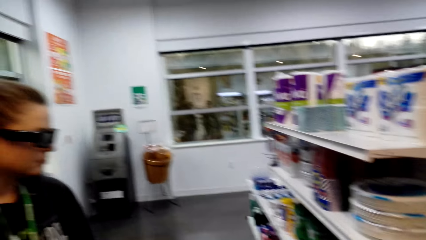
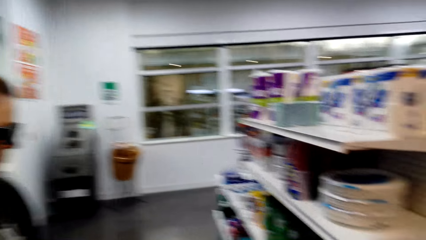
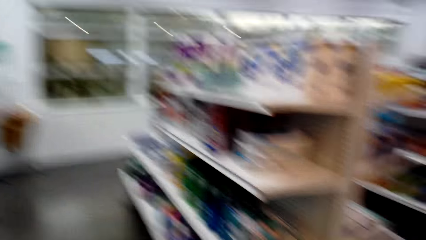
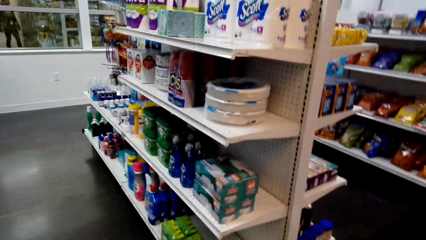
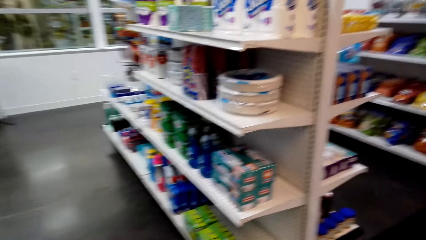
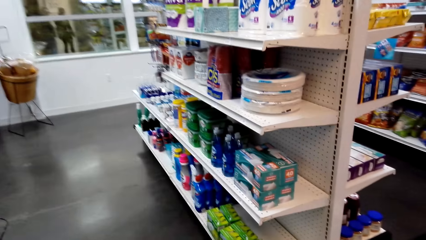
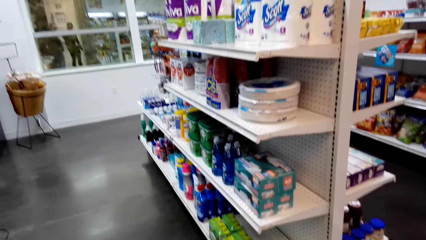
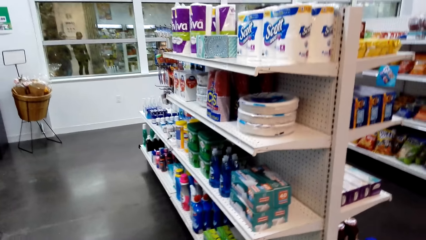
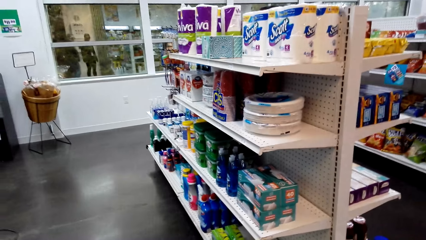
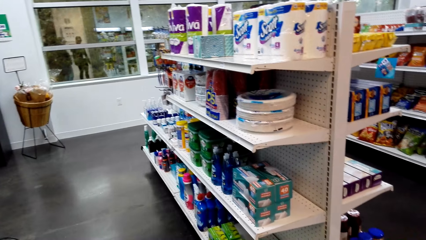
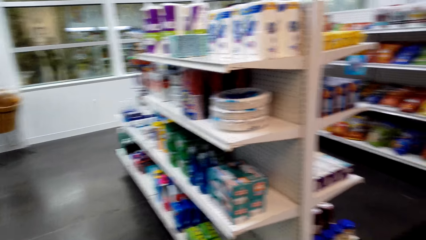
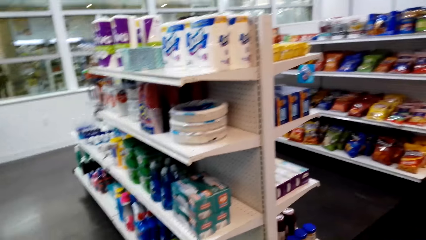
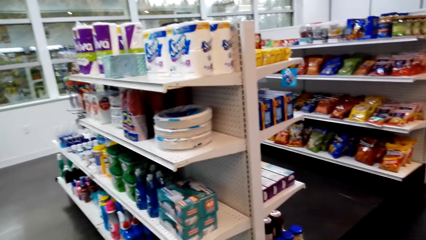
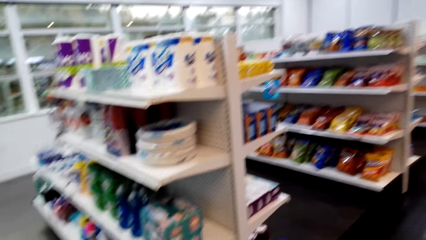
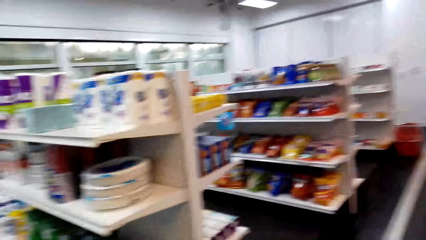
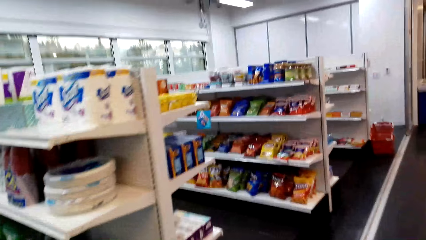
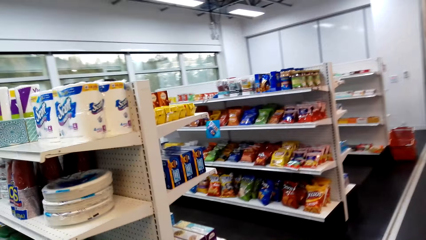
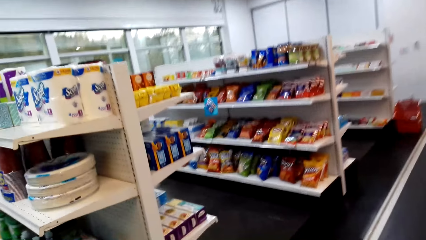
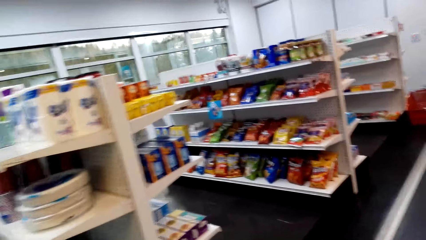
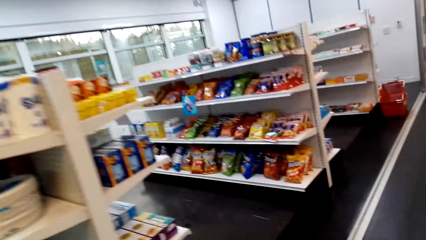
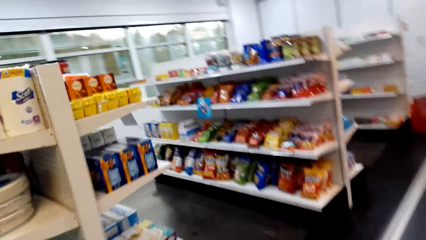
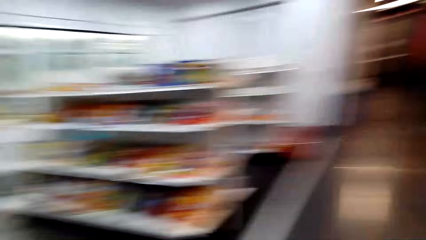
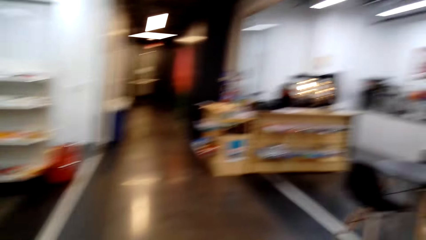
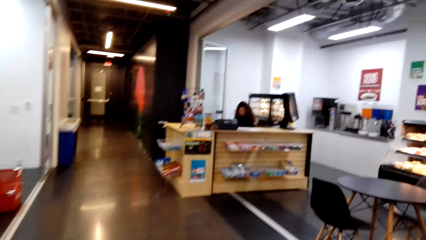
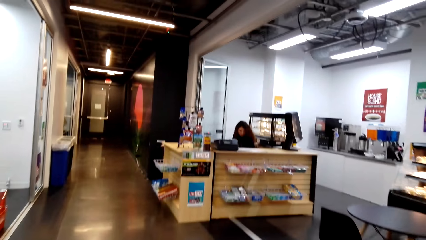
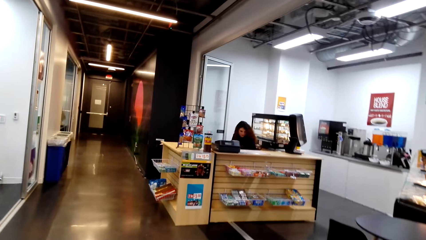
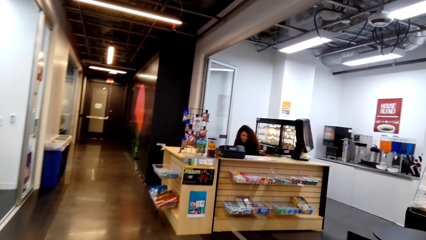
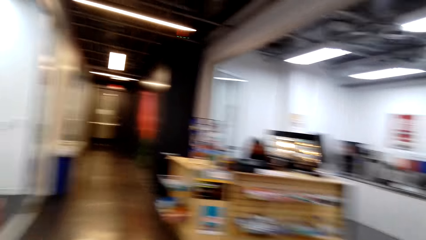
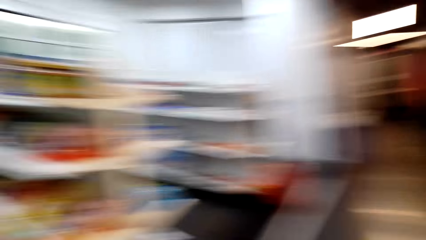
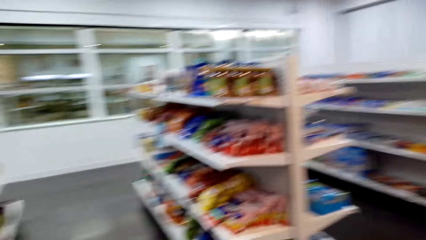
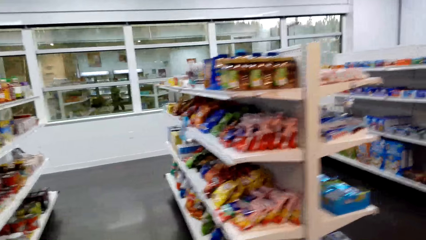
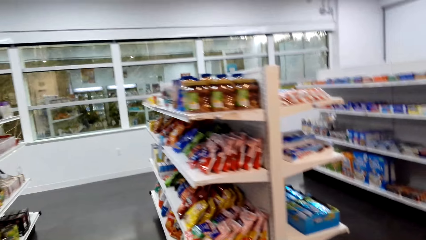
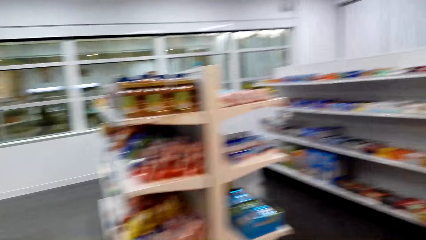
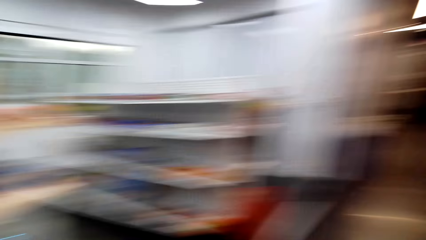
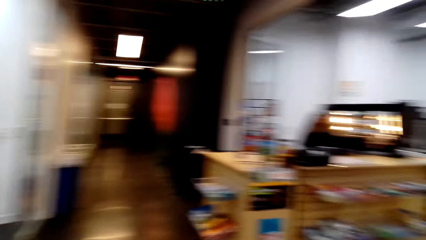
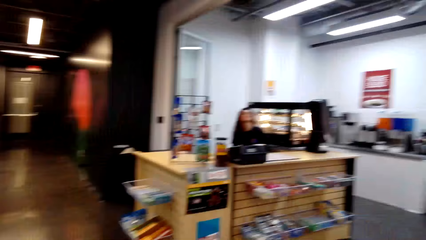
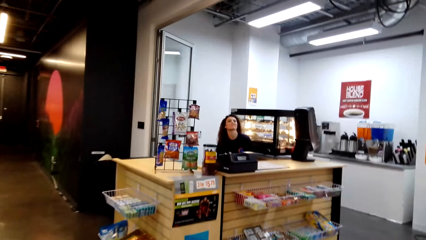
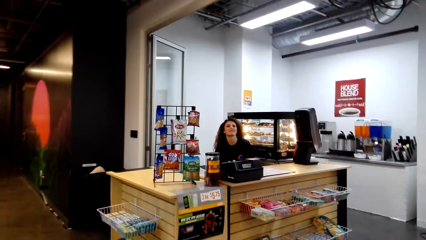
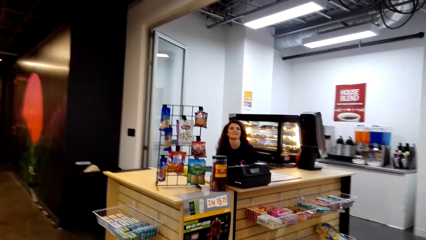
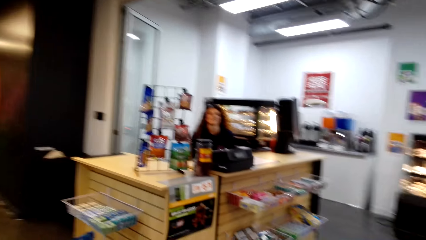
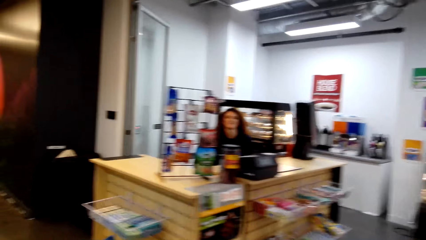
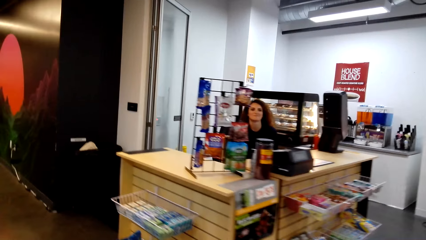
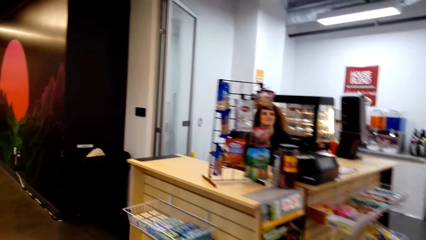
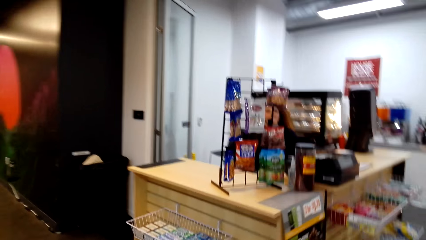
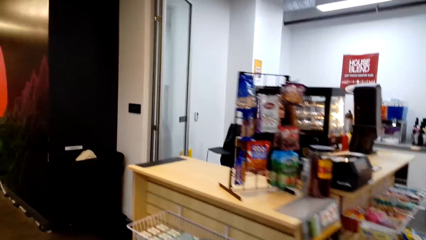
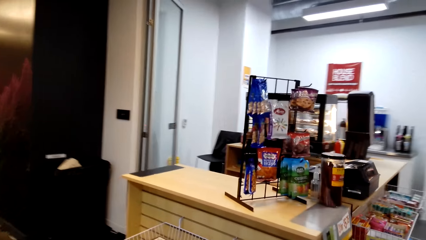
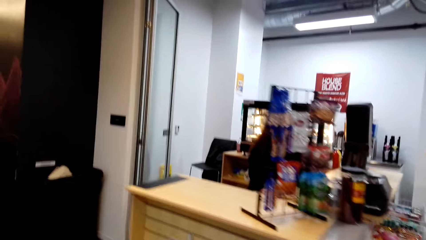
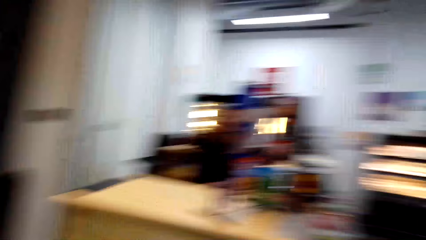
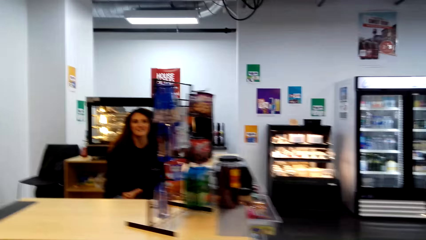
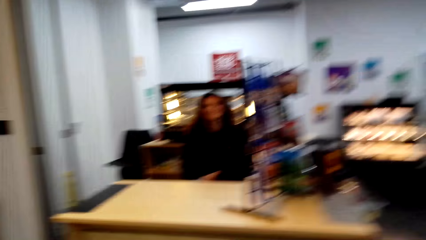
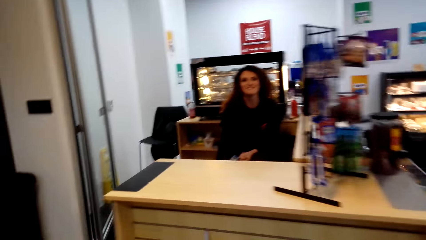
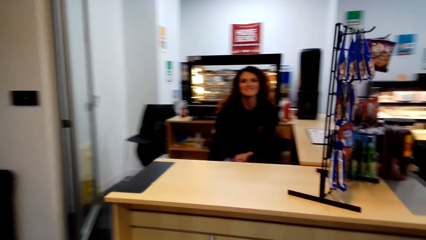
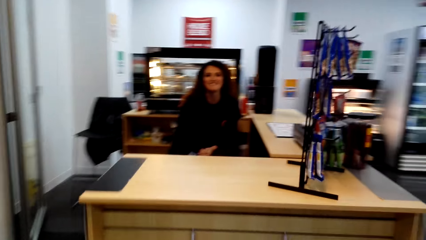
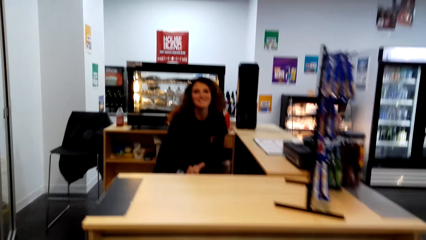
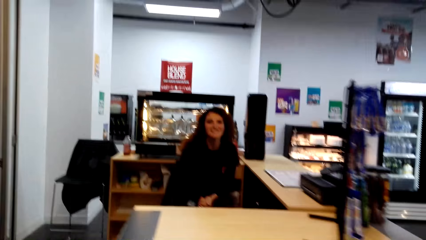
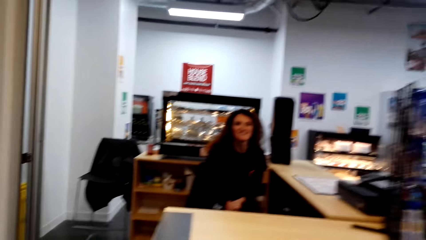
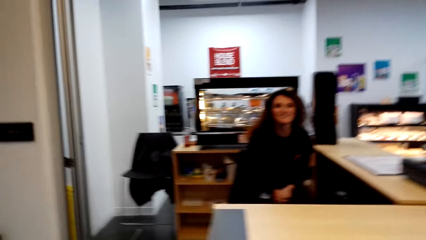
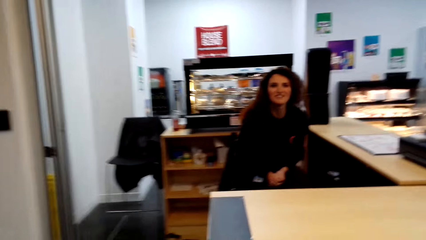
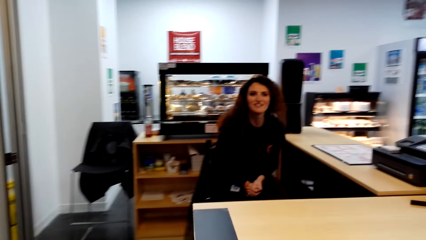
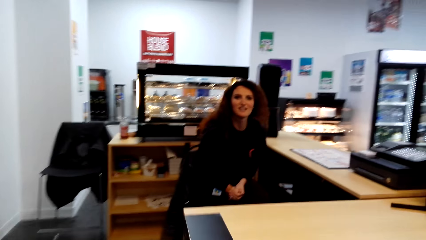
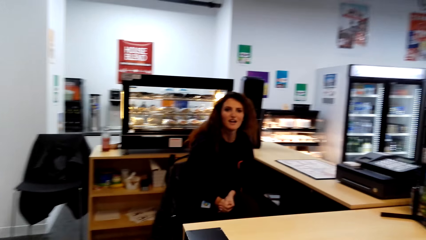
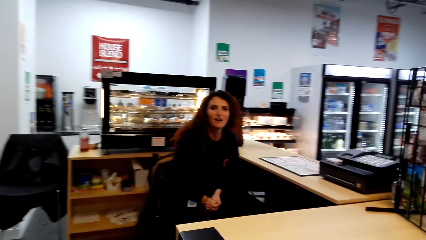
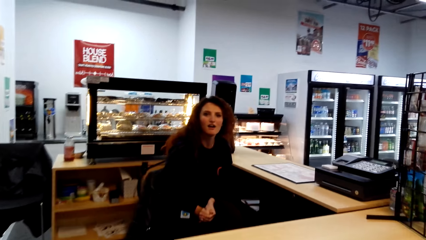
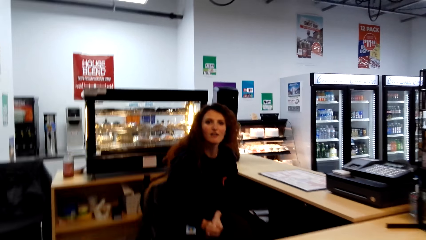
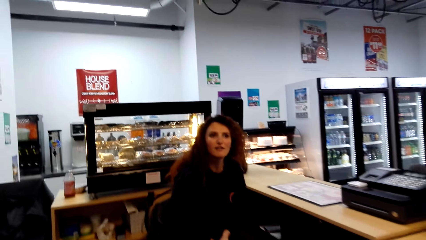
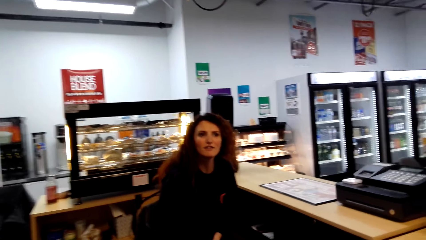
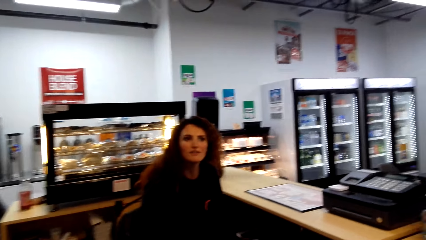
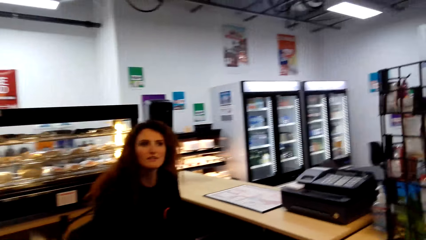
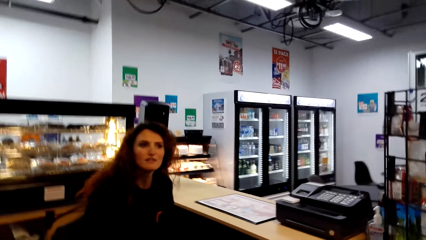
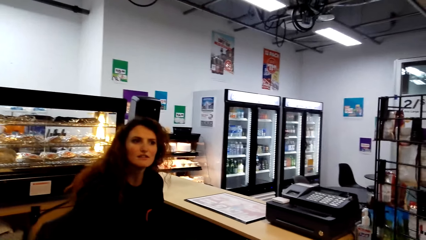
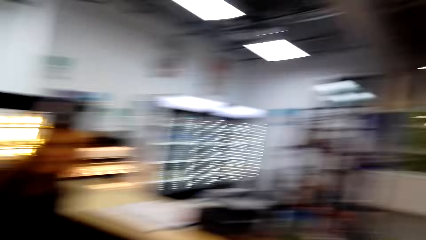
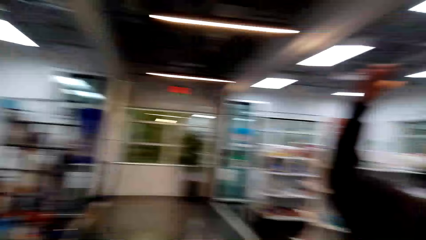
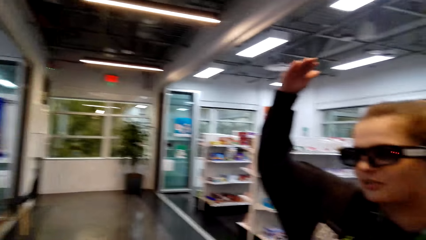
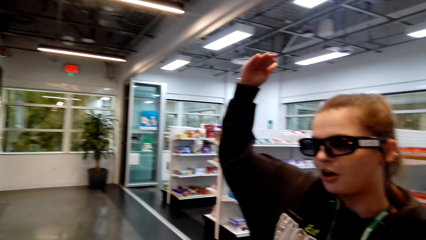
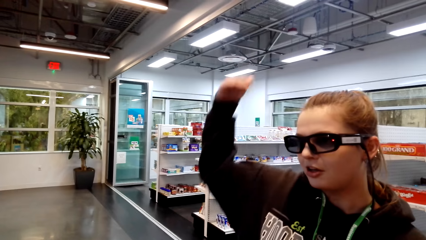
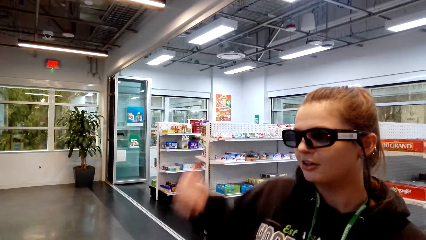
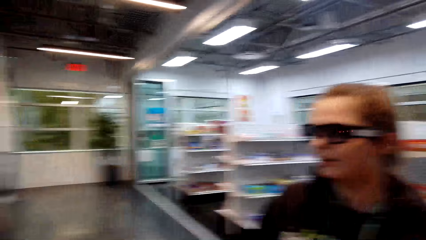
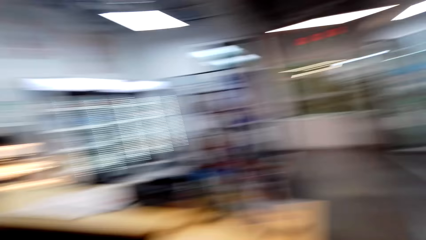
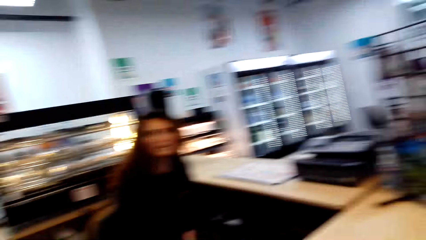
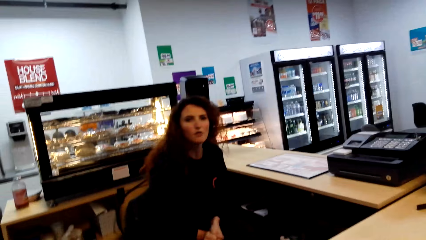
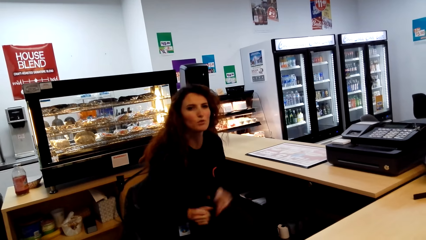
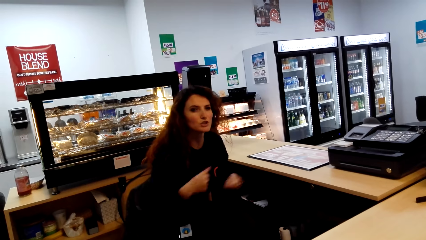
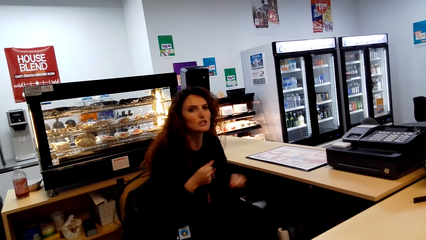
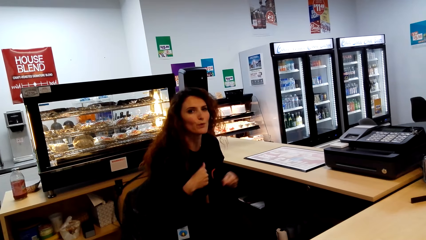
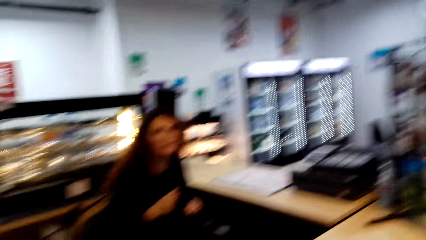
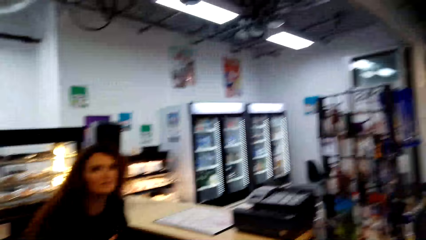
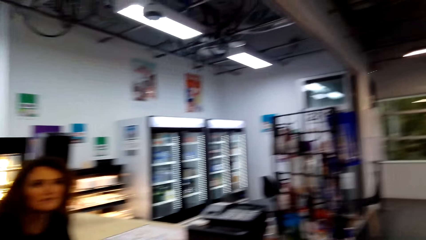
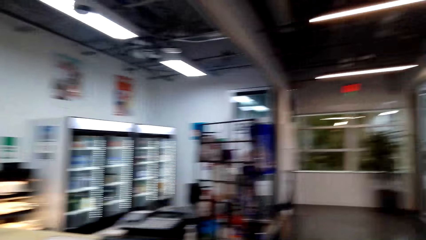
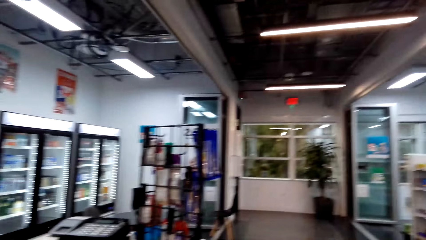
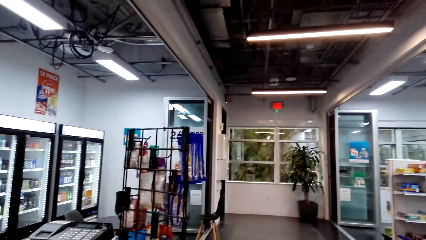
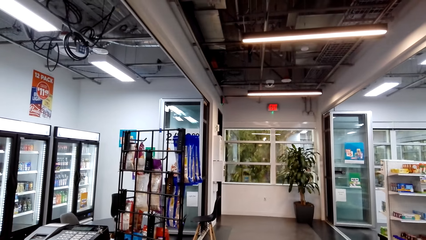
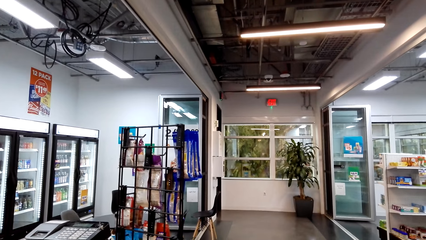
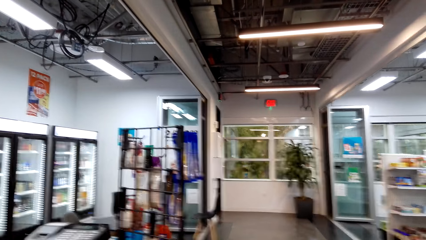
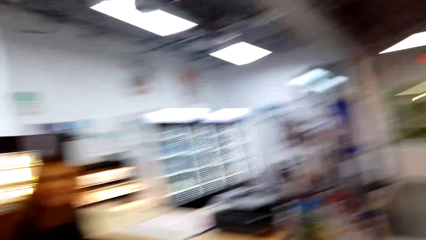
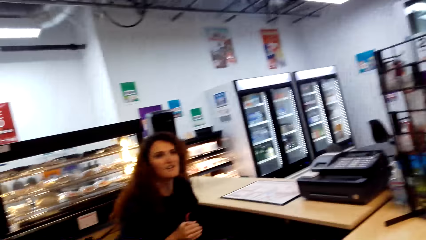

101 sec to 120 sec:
The camera wearer converses with a person. They stare at the plates on the shelf. They walk in a supermarket. Another person converses with the camera wearer. The camera wearer walks towards the counter. They converse with a woman. The first person converses with the other person and lifts a hand. The other person converses with the first person and sways hands. The camera wearer looks around.
